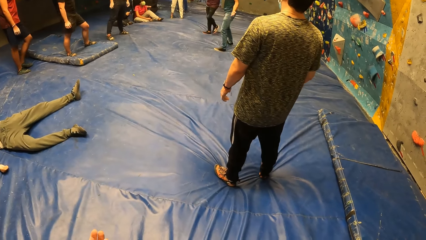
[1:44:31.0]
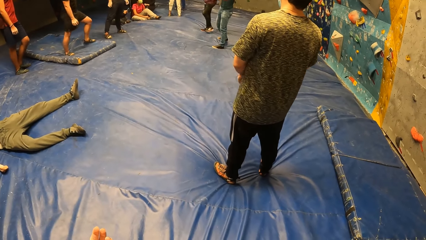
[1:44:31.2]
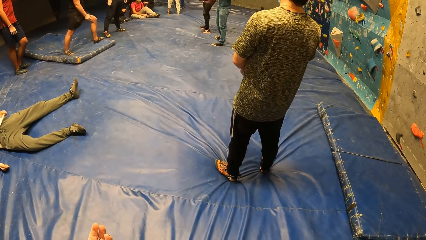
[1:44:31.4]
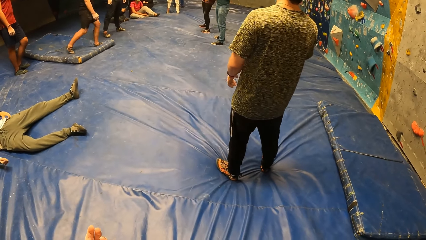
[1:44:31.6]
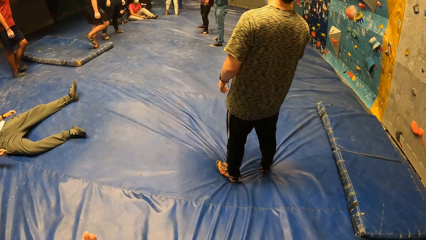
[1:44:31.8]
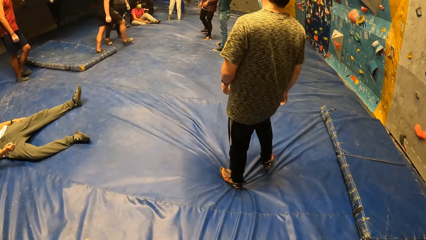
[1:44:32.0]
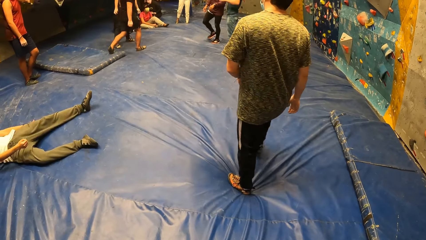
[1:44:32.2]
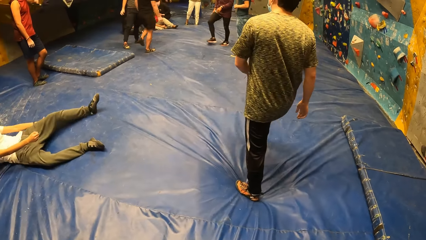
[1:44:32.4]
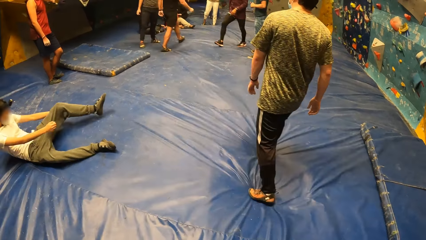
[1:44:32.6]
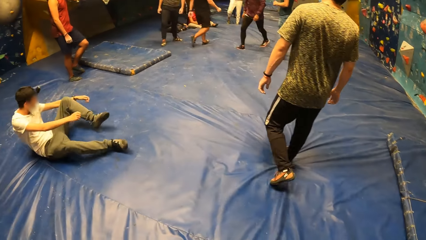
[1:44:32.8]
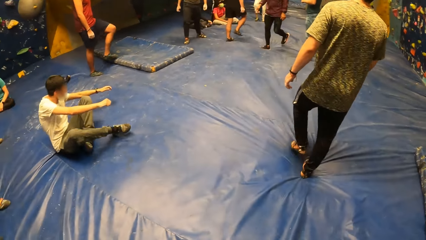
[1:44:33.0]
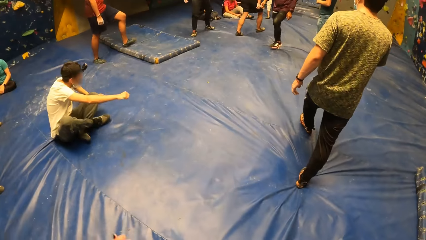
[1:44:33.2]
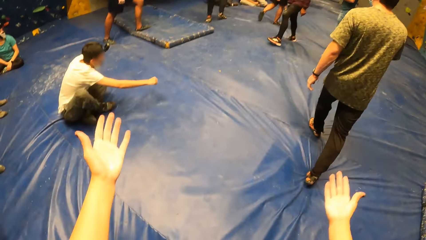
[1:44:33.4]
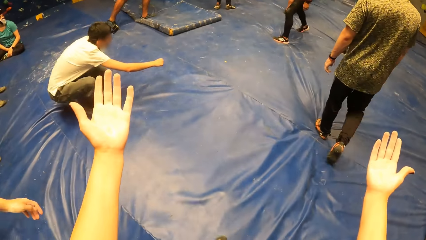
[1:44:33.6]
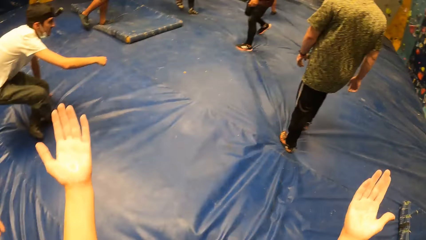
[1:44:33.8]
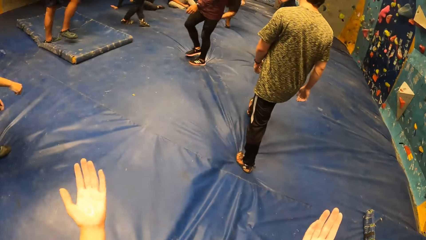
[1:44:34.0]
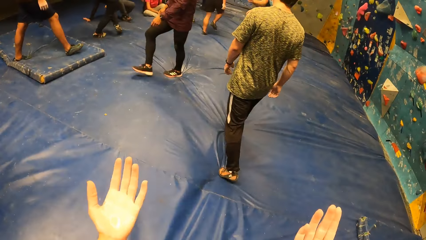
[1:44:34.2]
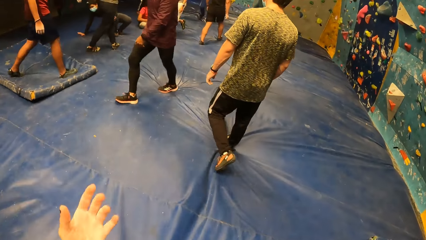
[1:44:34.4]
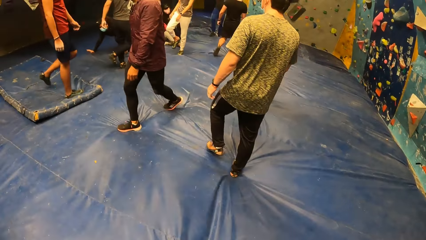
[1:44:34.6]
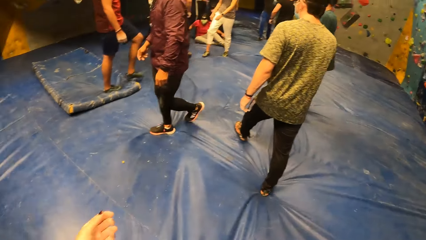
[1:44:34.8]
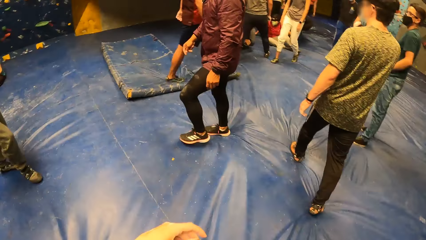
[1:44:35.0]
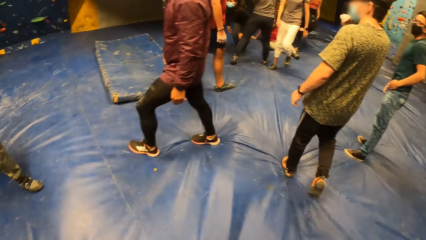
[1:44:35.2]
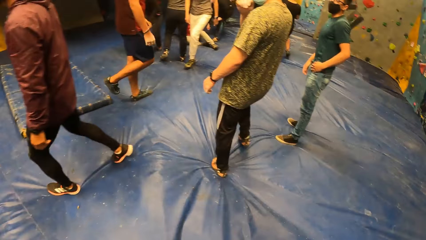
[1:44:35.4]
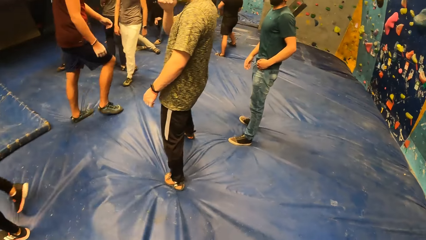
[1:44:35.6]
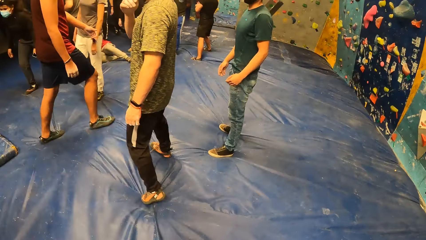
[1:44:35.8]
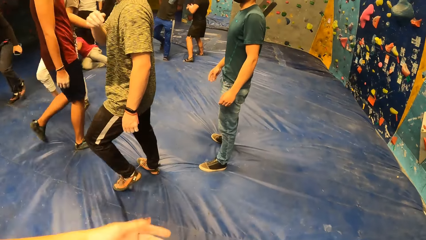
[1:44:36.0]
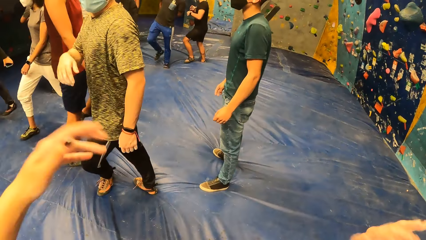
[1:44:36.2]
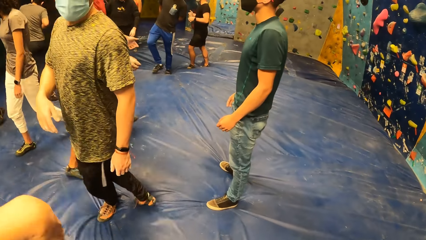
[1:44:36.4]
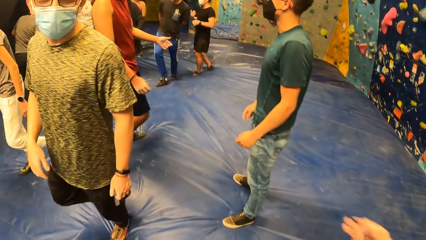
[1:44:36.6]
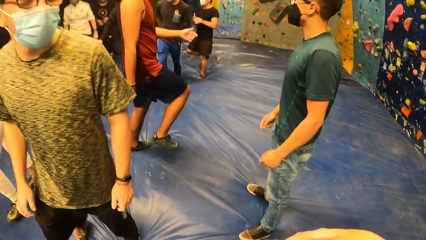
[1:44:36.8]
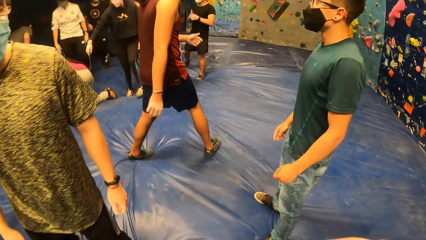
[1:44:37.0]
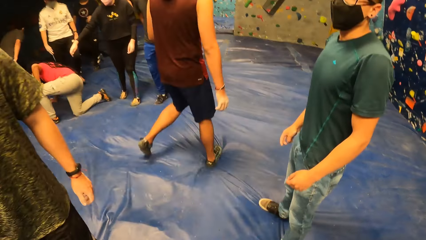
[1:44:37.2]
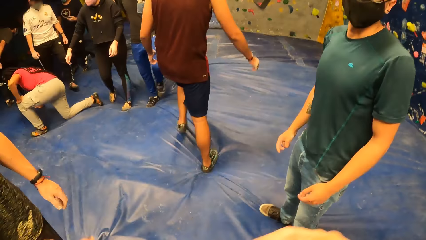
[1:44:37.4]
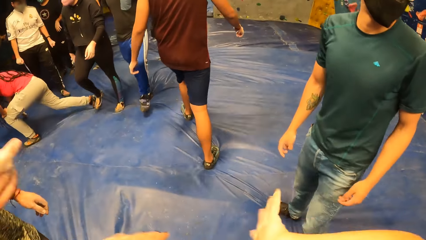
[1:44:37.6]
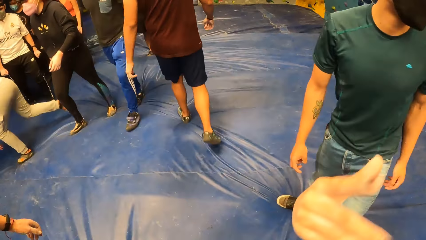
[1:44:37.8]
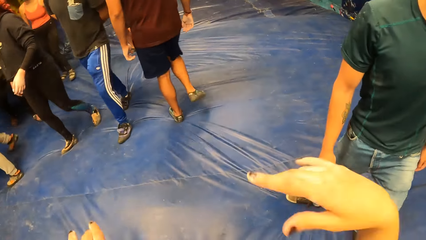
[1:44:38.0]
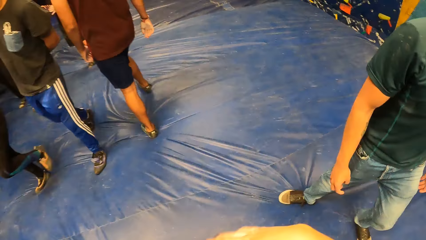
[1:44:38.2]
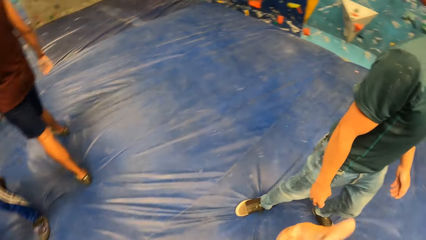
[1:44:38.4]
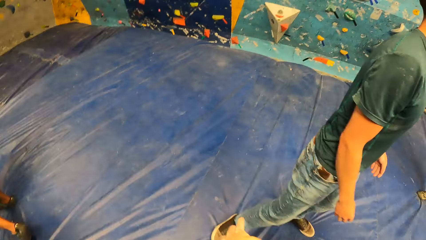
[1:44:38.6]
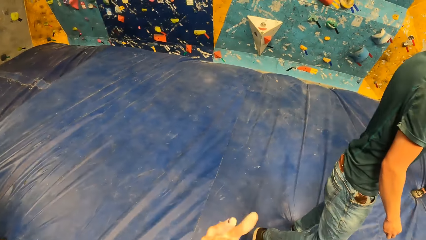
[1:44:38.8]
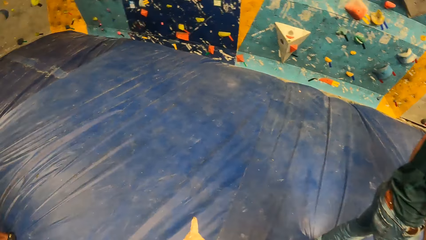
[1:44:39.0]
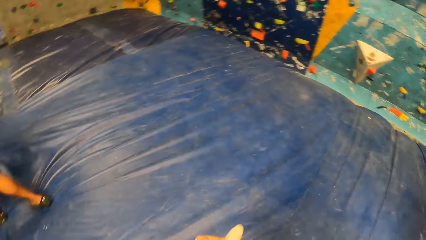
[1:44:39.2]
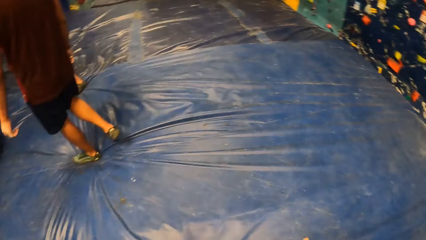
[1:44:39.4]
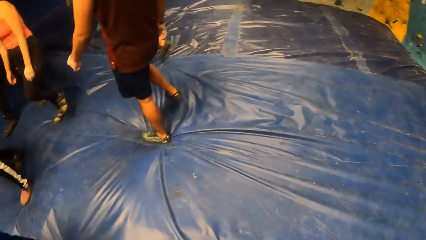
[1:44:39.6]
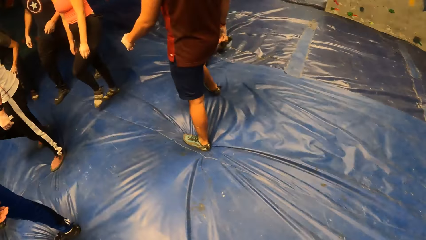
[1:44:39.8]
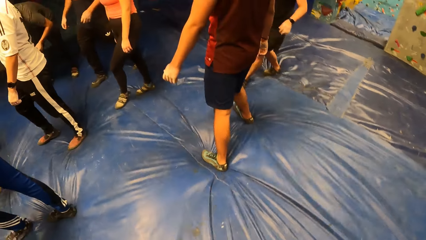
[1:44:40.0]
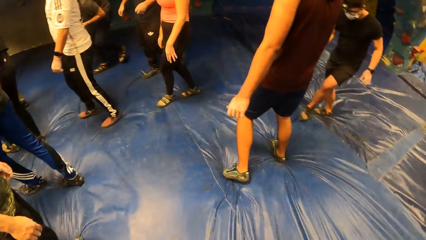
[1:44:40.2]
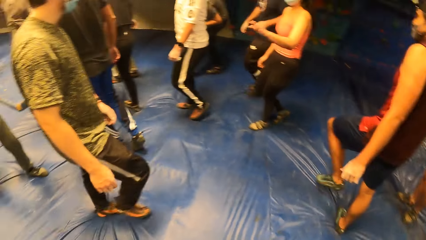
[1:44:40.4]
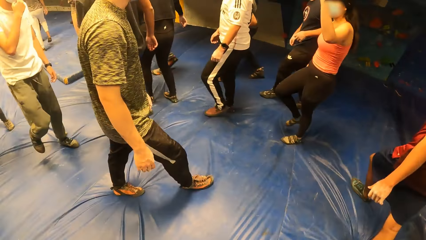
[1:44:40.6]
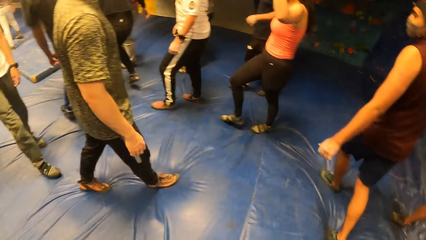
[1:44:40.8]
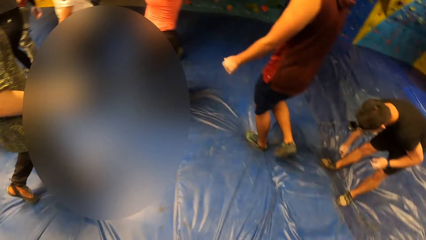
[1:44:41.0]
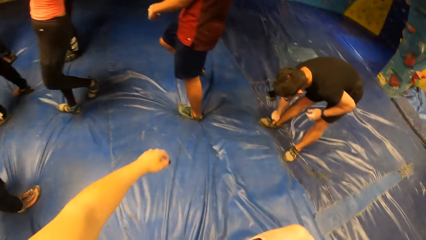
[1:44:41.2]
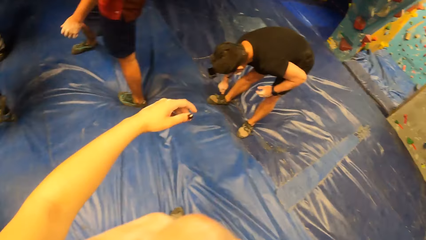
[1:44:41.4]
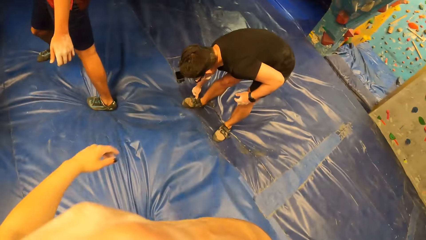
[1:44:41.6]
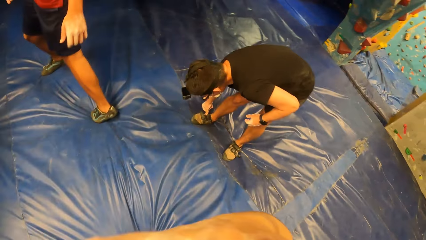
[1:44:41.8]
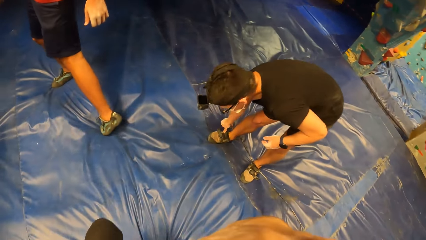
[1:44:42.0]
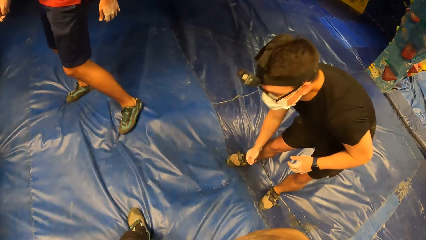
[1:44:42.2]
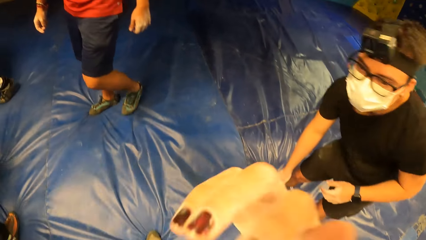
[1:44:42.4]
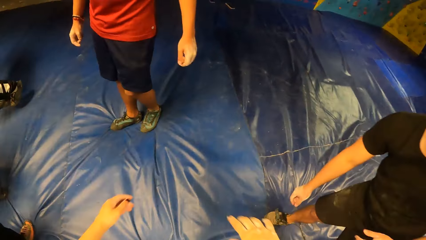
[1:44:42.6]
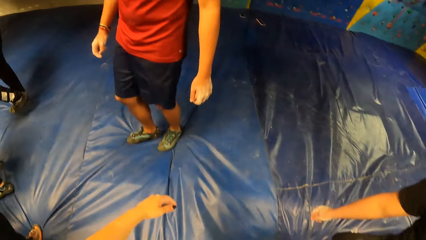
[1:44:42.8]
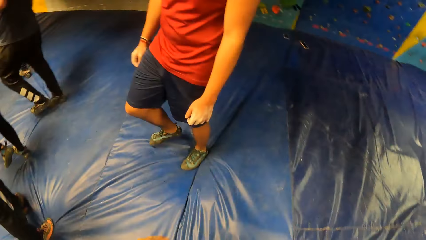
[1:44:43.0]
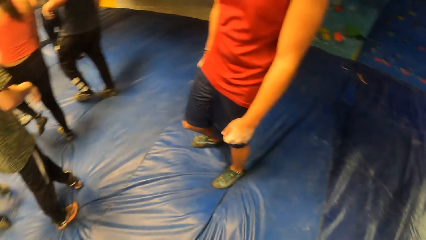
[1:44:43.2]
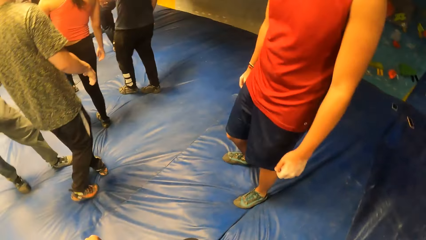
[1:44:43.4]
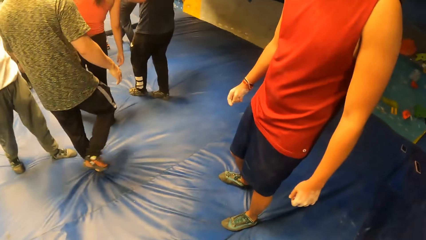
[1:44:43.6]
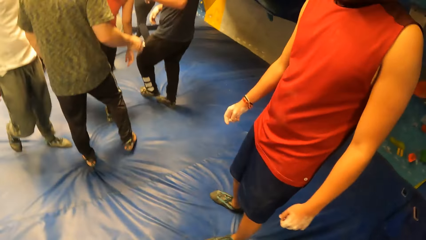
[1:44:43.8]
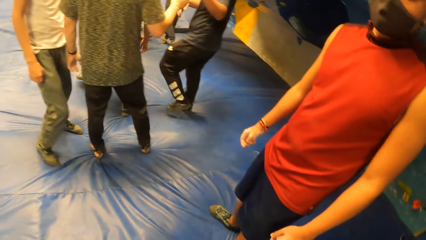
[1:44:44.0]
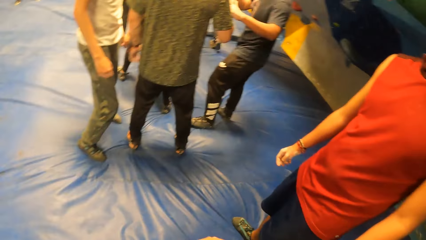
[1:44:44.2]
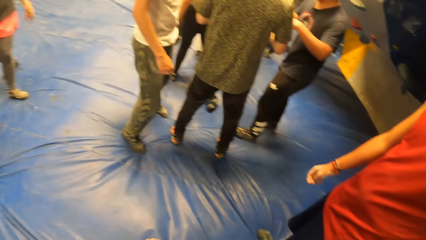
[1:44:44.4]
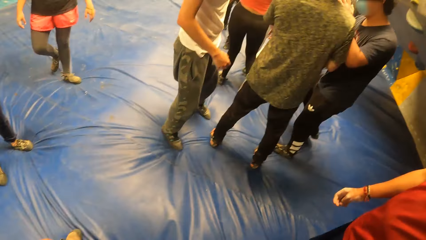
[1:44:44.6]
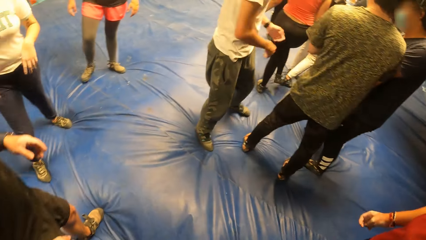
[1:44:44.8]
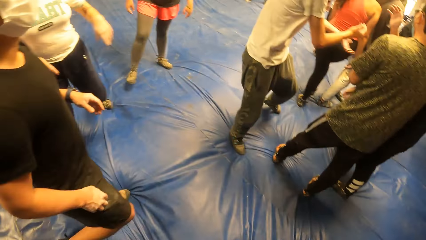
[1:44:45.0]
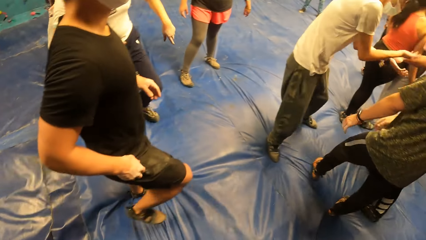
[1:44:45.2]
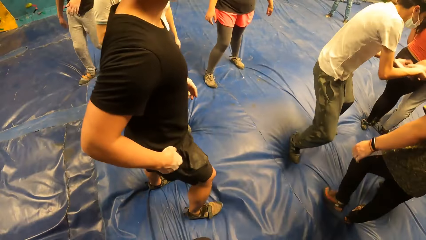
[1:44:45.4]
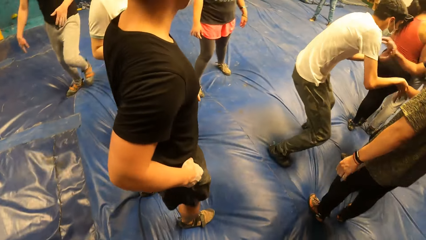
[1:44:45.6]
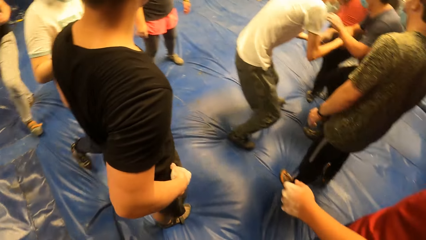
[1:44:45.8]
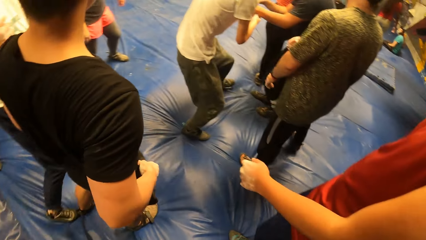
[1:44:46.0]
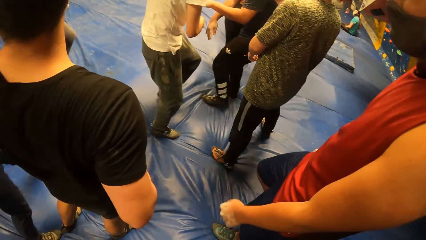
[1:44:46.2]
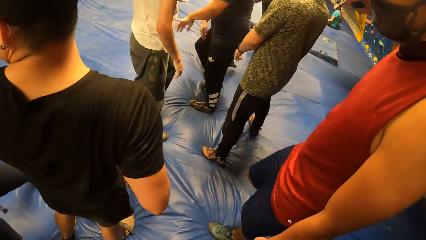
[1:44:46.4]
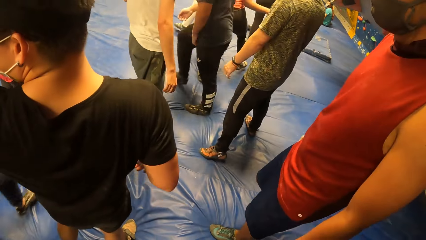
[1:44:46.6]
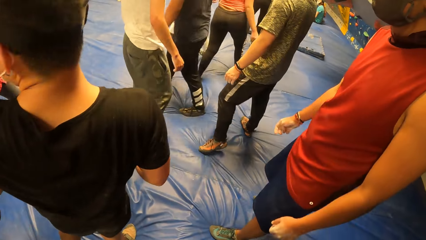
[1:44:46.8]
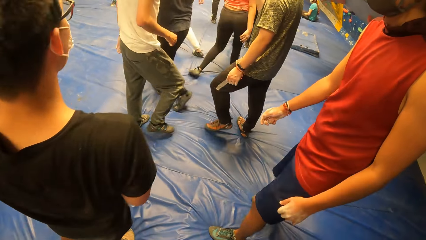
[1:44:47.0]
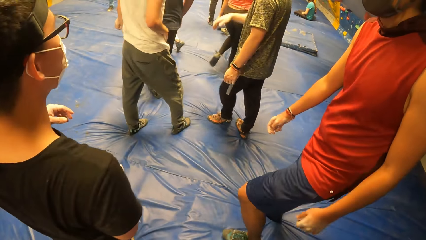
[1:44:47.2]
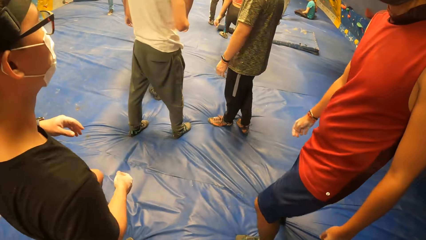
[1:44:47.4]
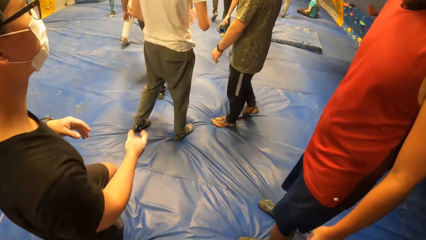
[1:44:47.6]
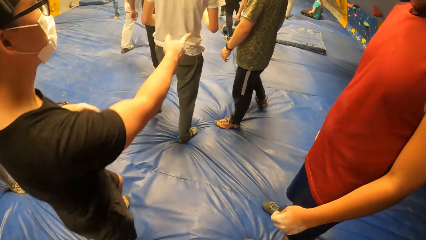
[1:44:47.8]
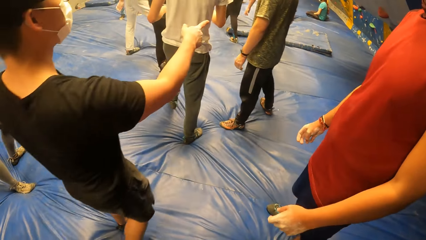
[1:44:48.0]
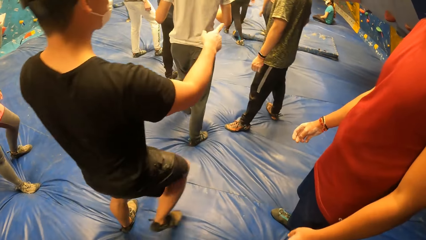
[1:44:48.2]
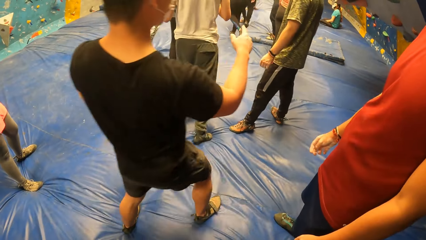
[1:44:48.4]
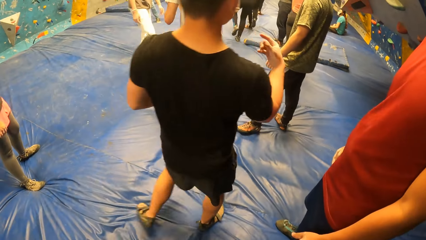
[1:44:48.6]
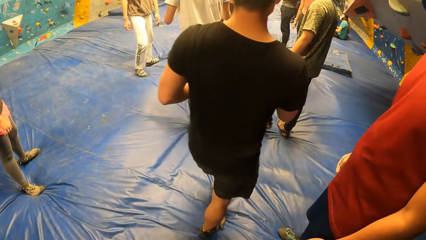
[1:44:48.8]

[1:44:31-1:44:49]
A man steps forward. The camera wearer looks around. They swing both hands. They look around. They step forward. They look around.
